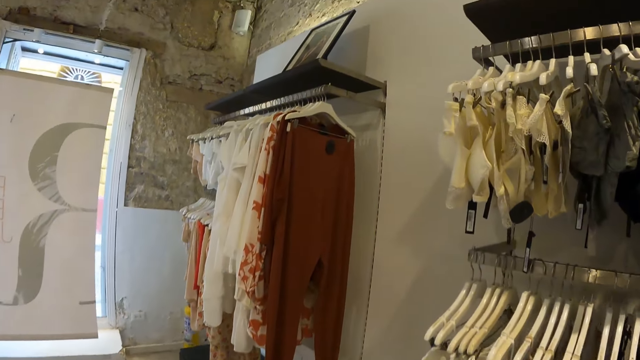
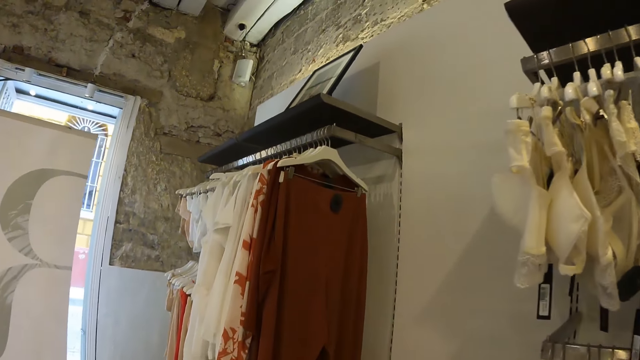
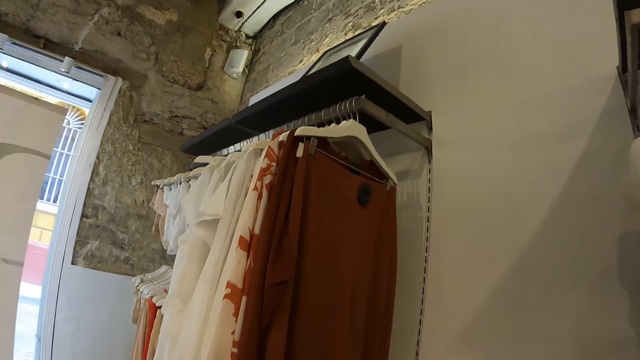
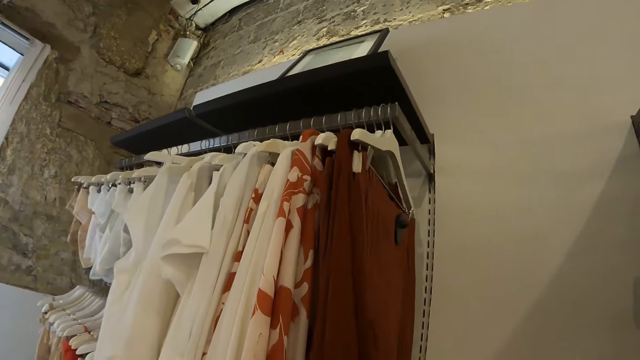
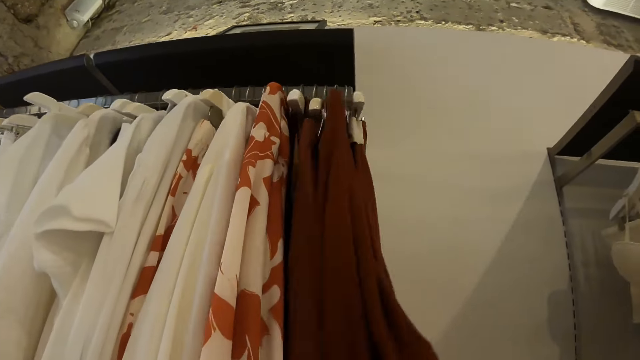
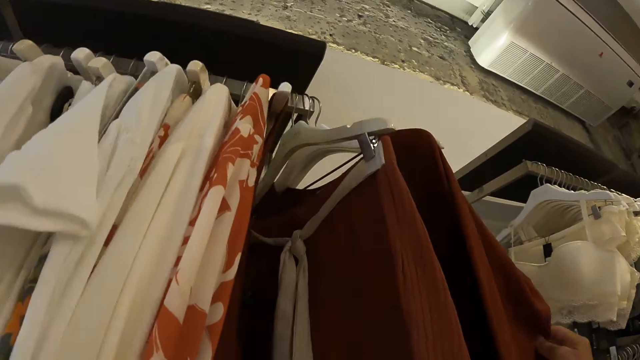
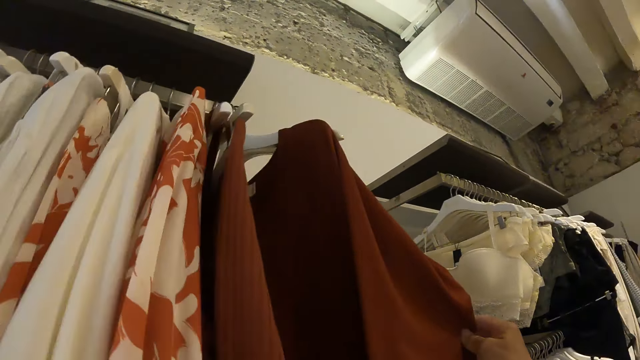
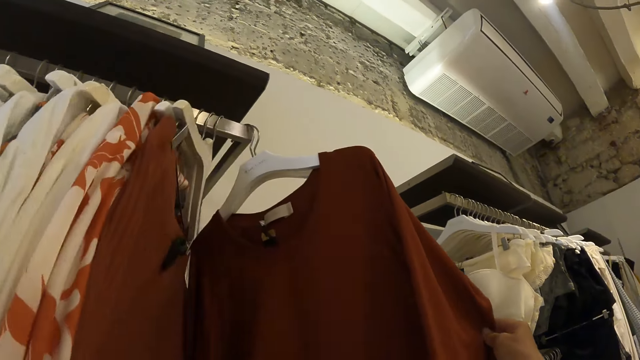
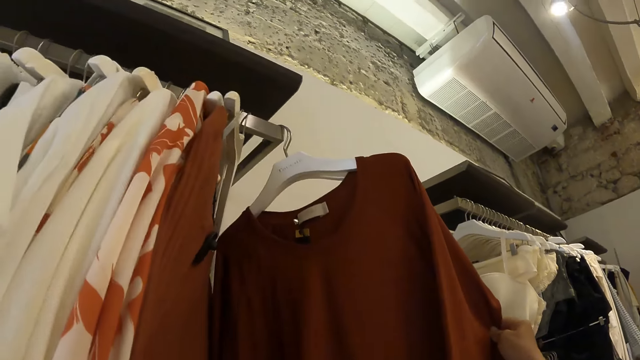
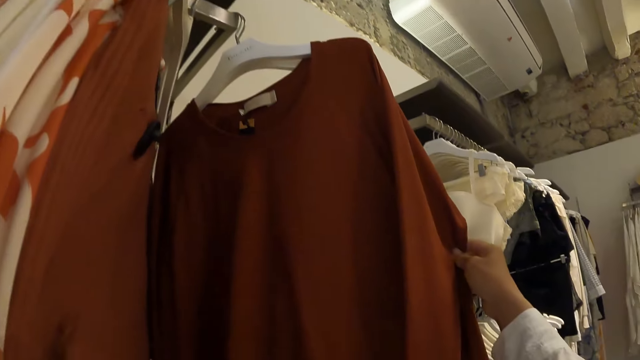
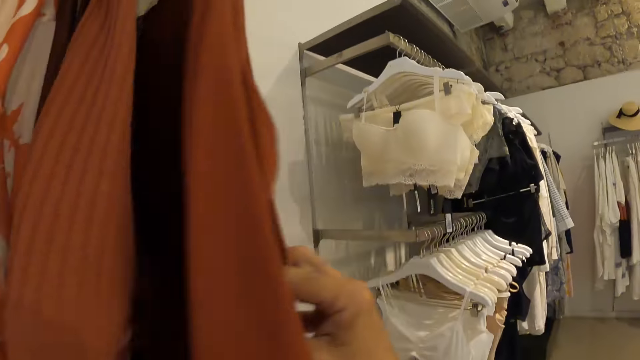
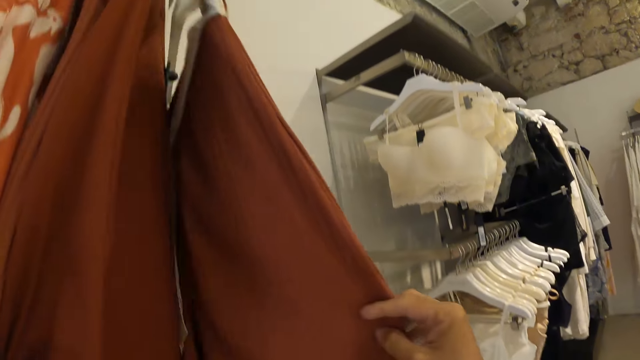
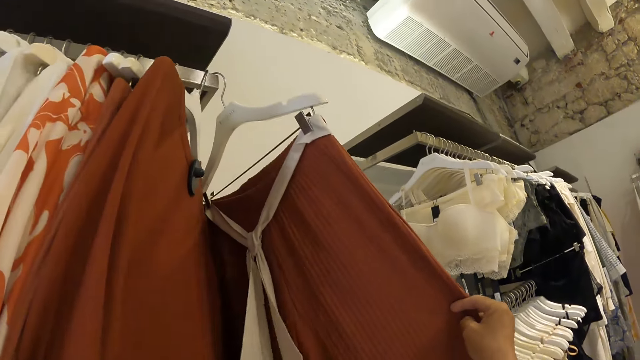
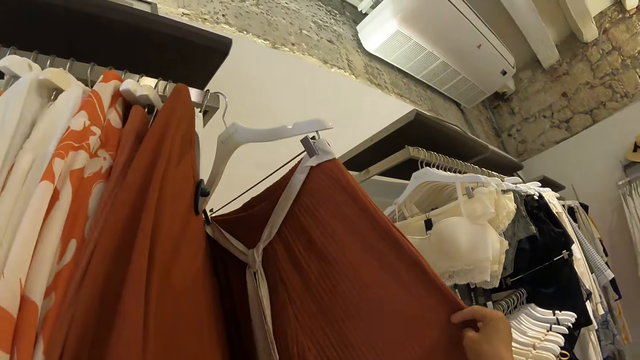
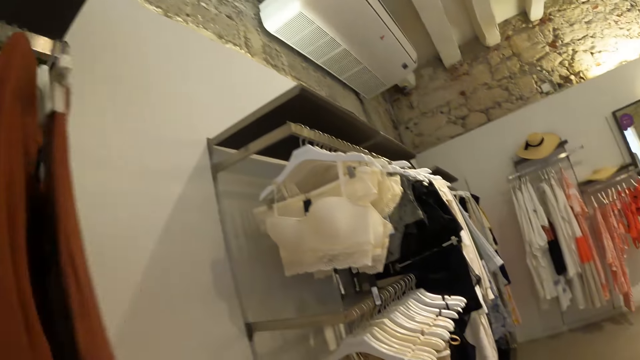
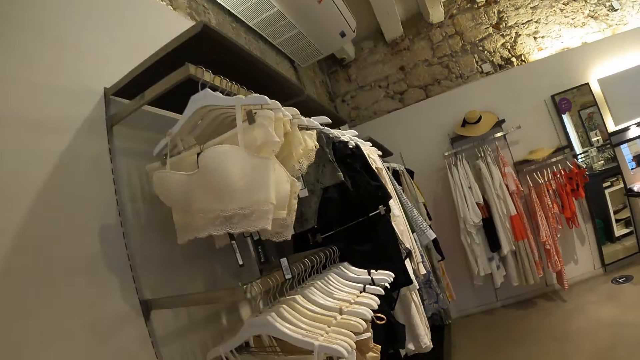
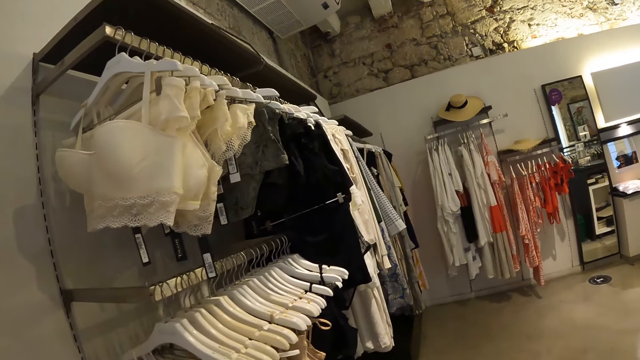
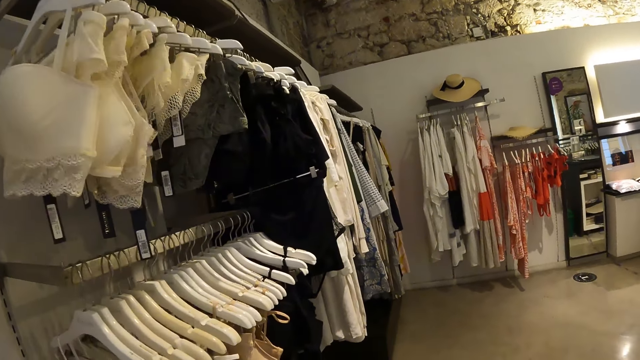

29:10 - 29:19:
The camera wearer touches the clothes. They go through the hanged clothes.

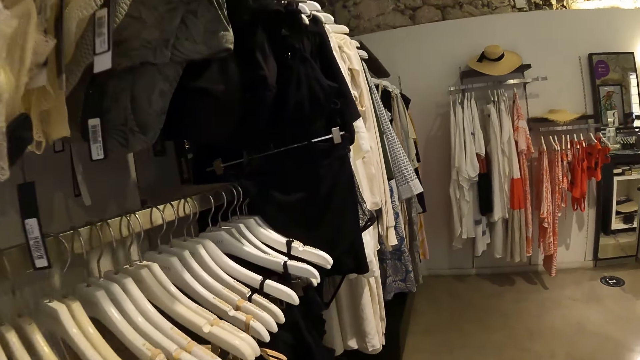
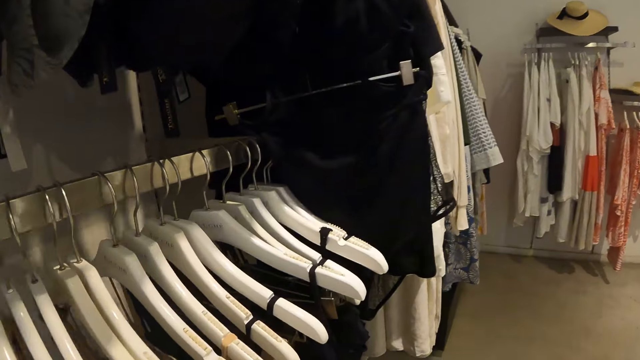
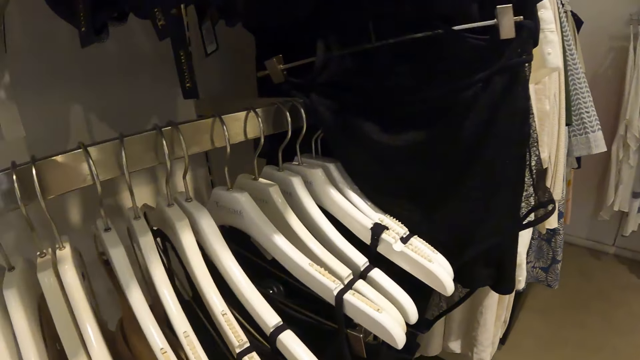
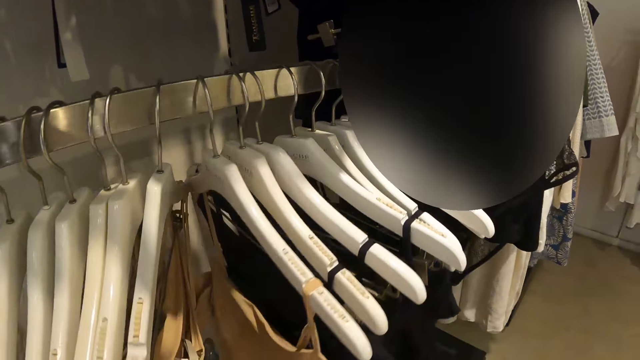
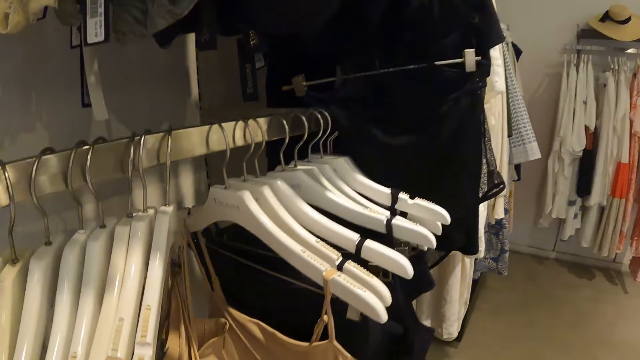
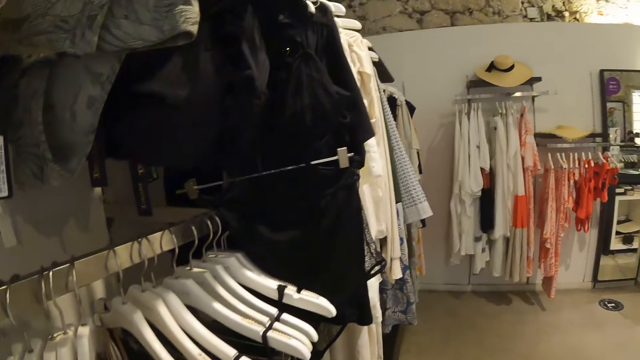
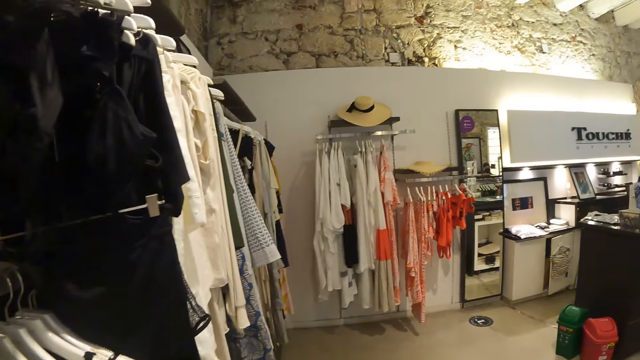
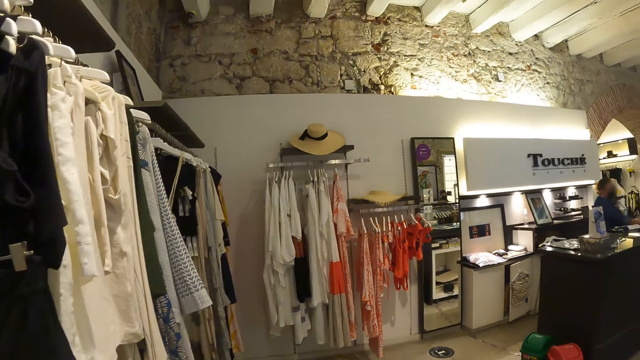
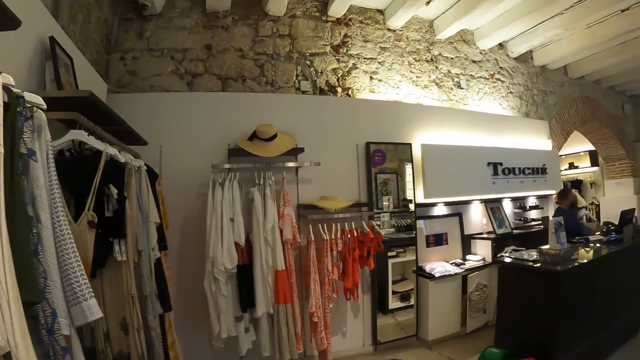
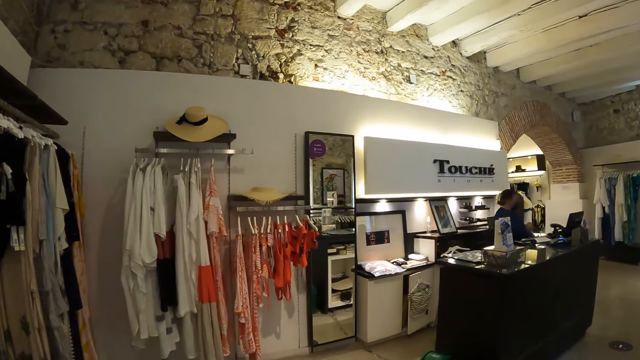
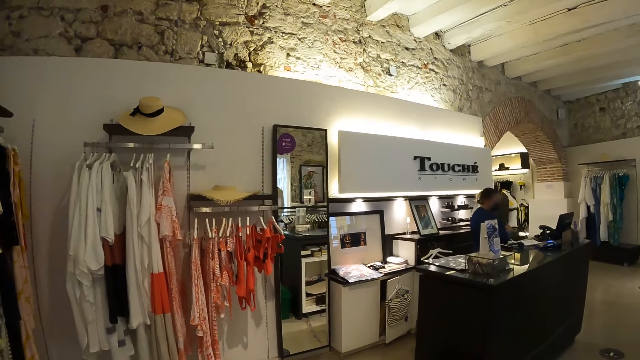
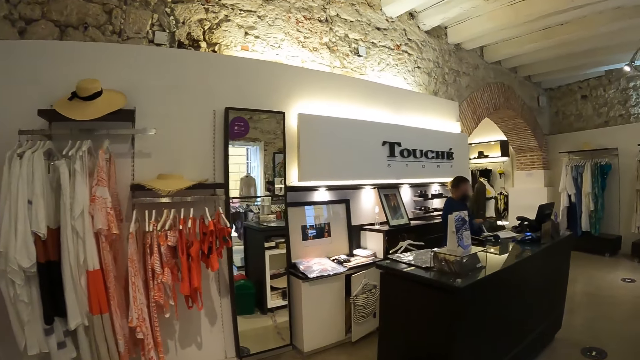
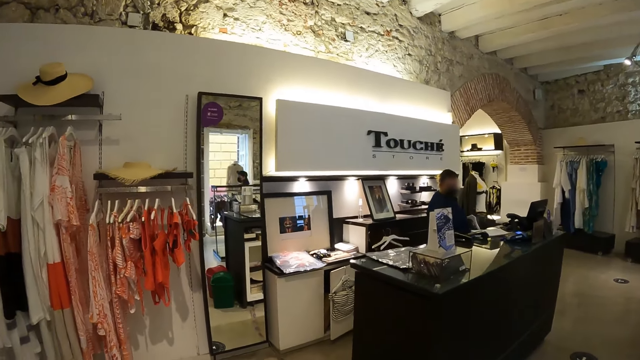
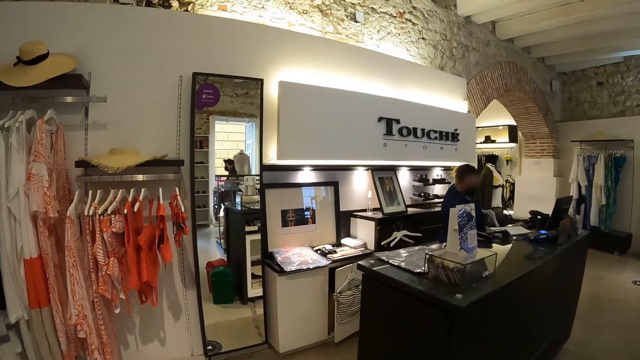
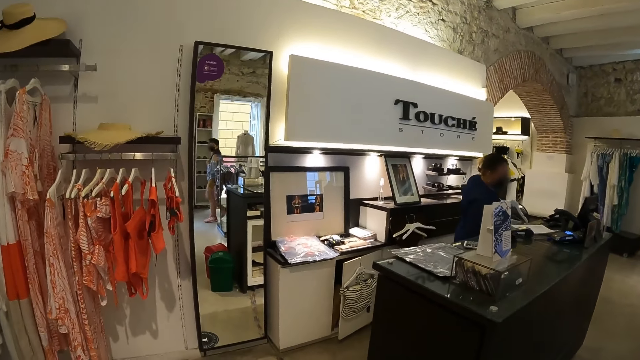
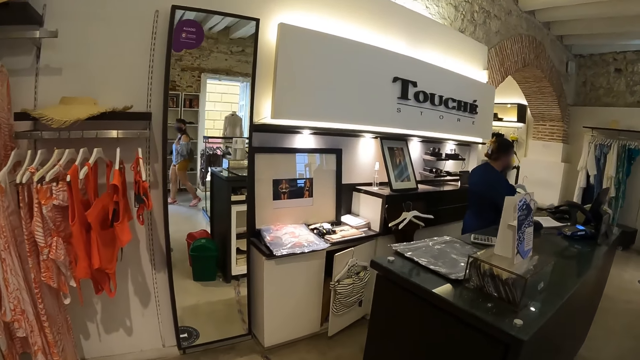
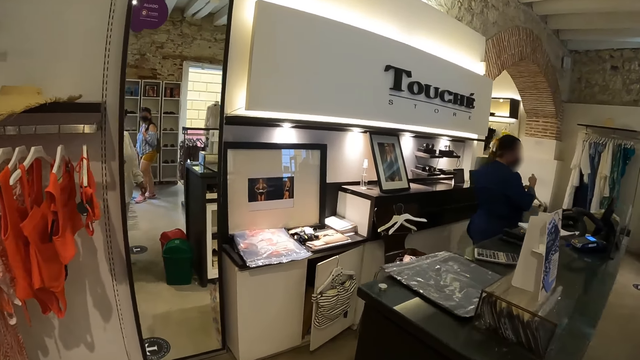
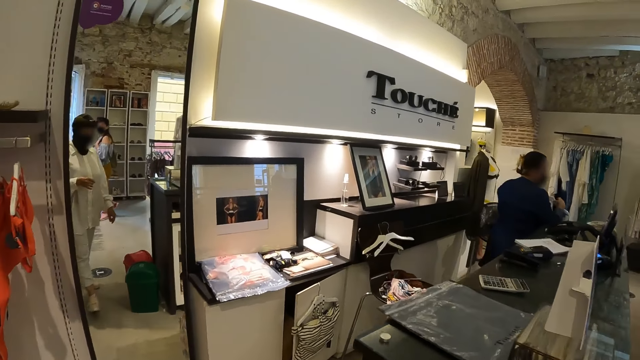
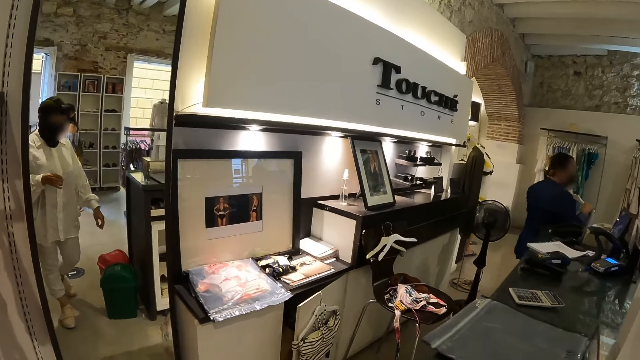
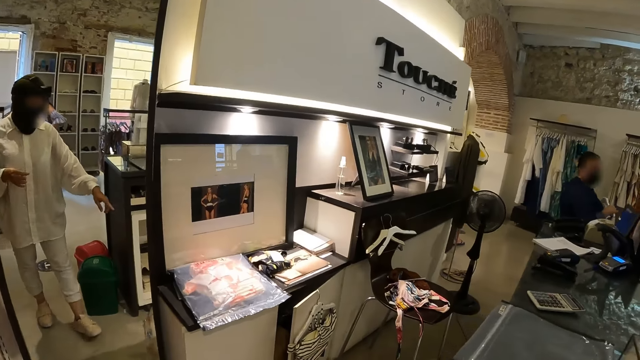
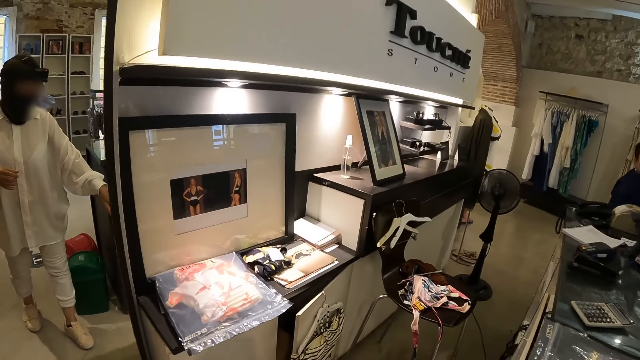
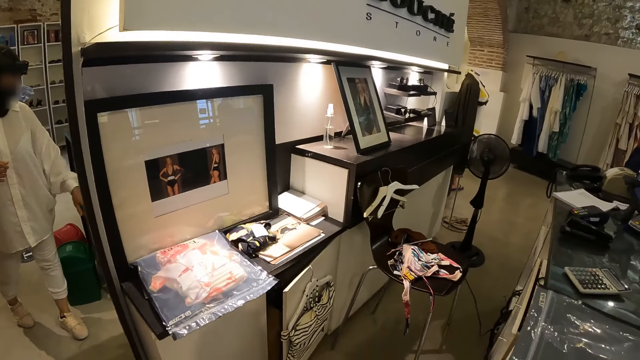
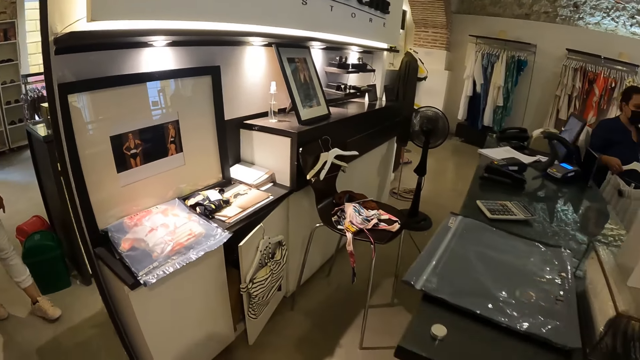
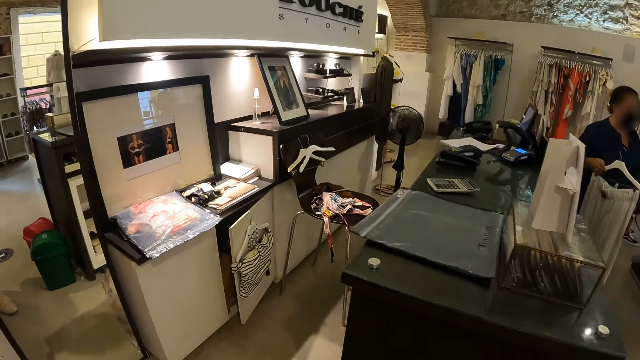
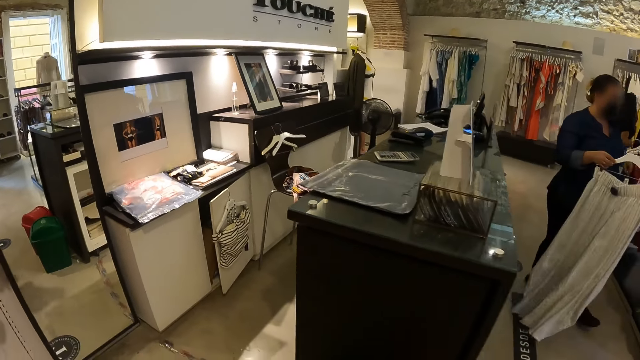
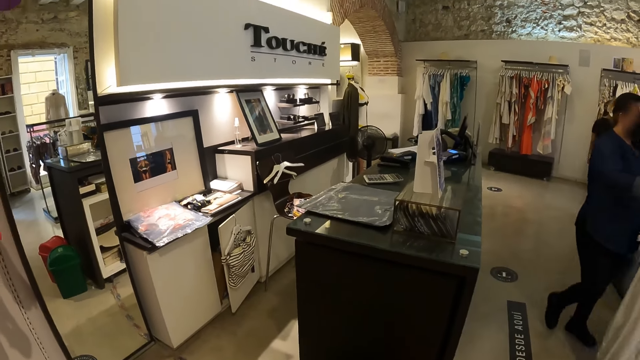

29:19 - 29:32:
The camera wearer walks around. They touch a top. They walk around.
